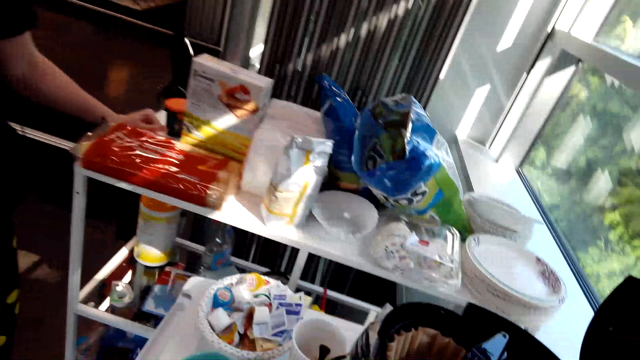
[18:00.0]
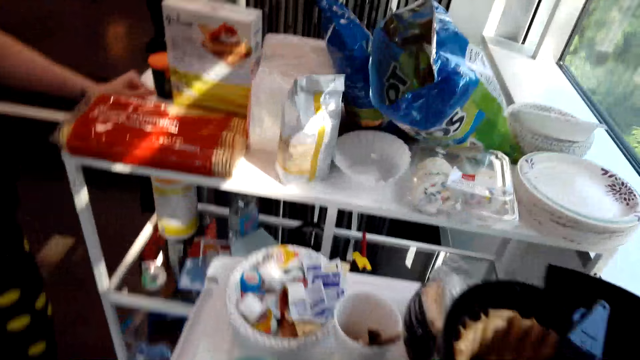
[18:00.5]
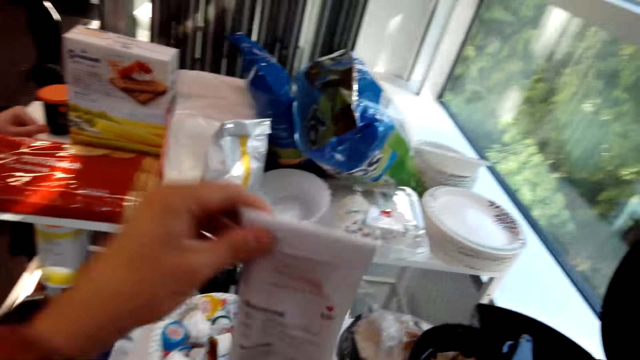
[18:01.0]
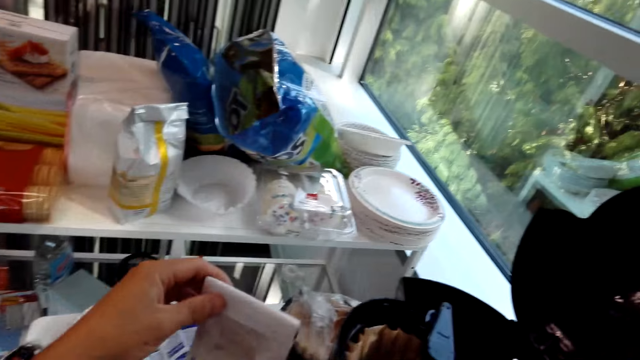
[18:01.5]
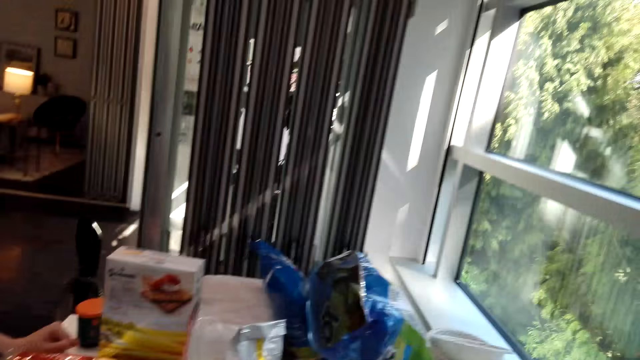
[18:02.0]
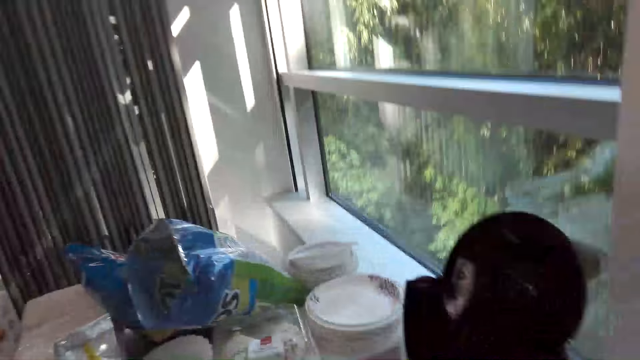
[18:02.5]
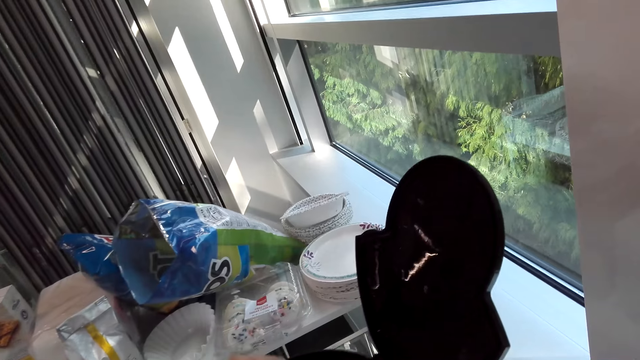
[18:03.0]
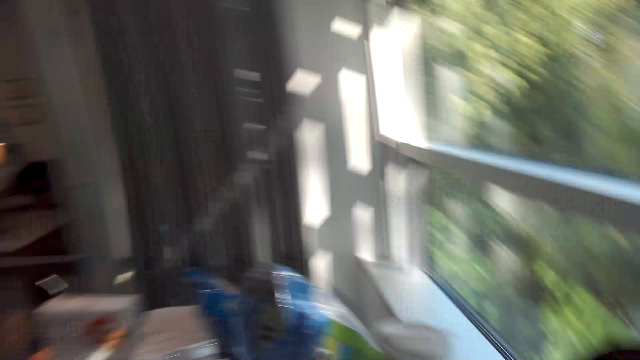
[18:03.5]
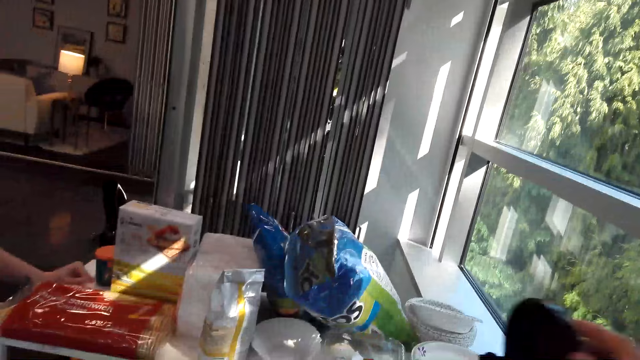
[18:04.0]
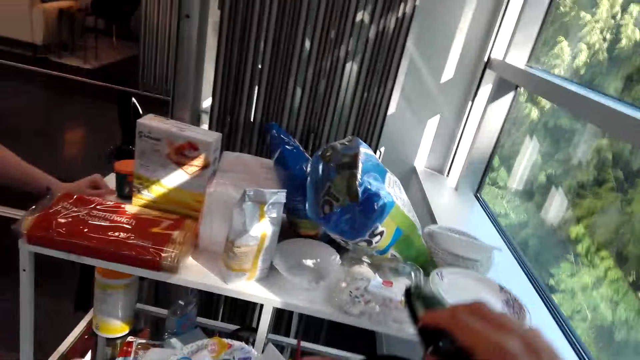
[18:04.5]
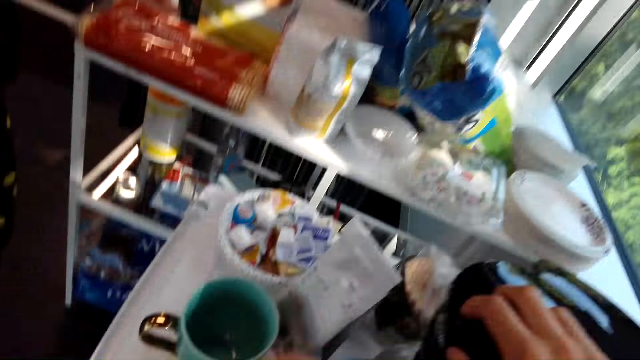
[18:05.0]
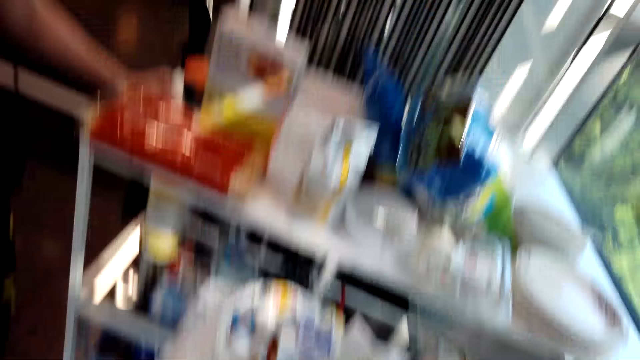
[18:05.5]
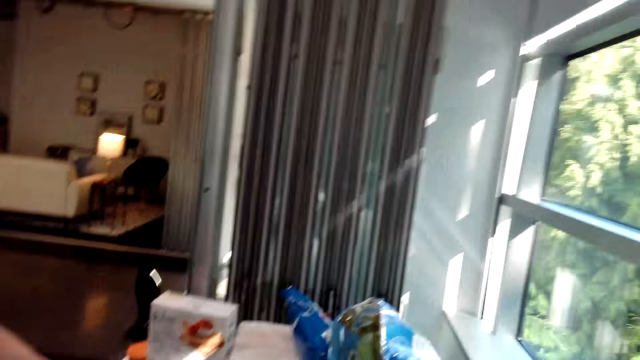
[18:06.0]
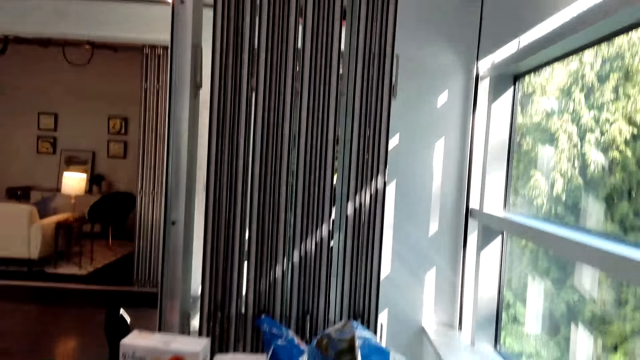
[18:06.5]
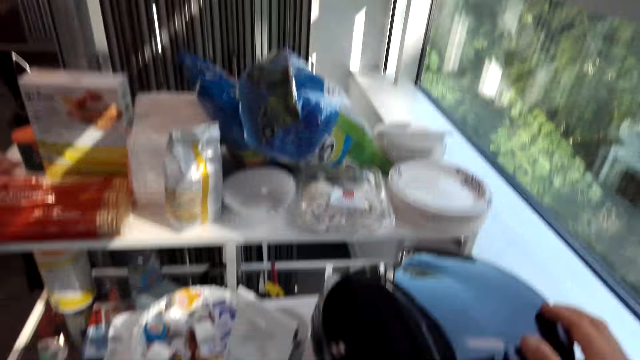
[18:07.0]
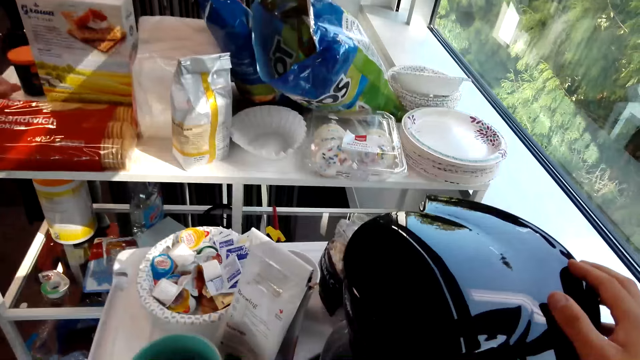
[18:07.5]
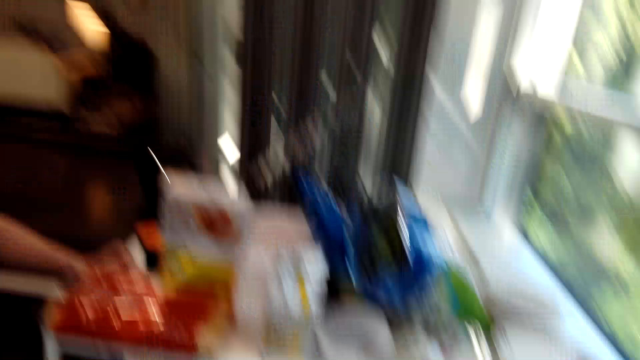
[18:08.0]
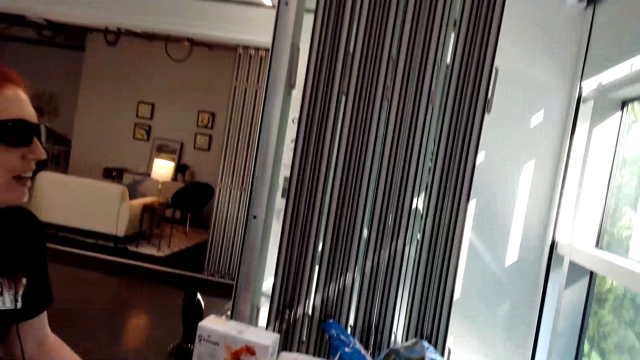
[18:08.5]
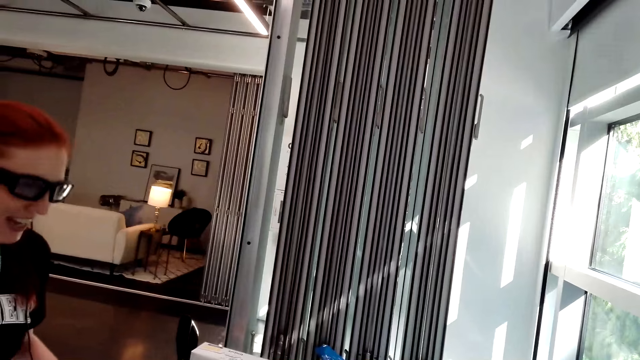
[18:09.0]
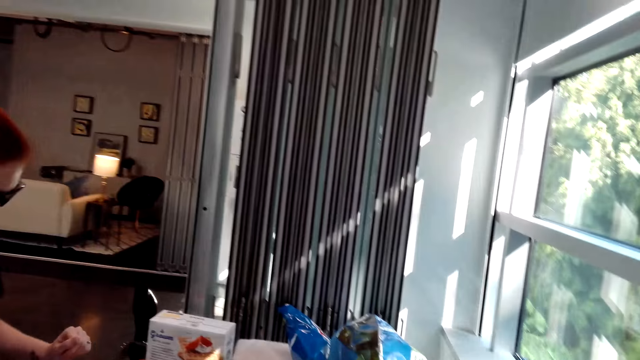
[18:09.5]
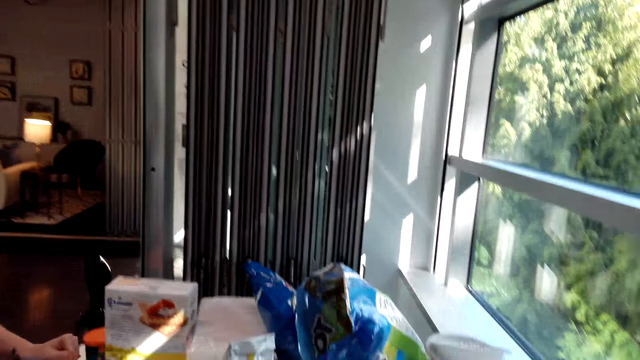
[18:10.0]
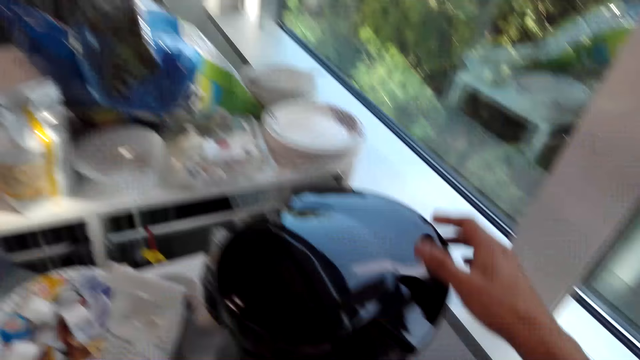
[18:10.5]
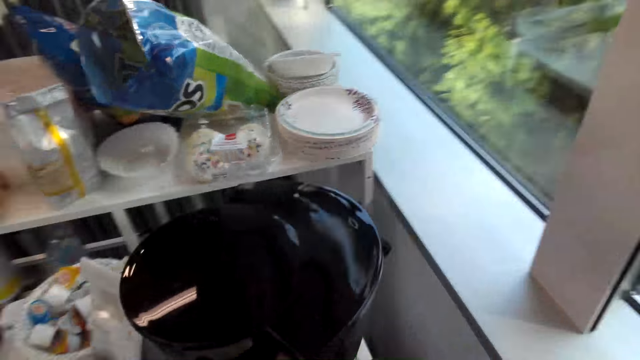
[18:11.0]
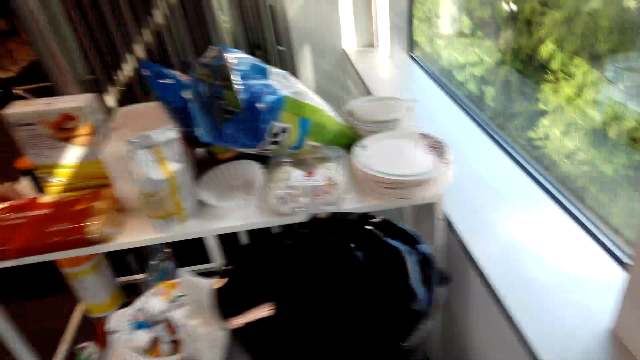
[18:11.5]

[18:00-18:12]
The camera wearer puts a bag of coffee down on the table. They close the coffee maker. They look around. They dialogue with a woman. The woman talks to the camera wearer. The camera wearer looks at the coffee maker.

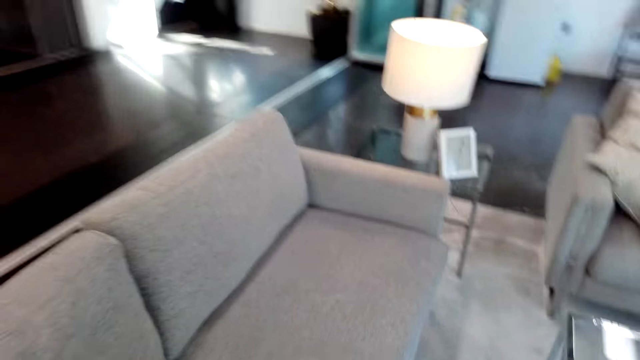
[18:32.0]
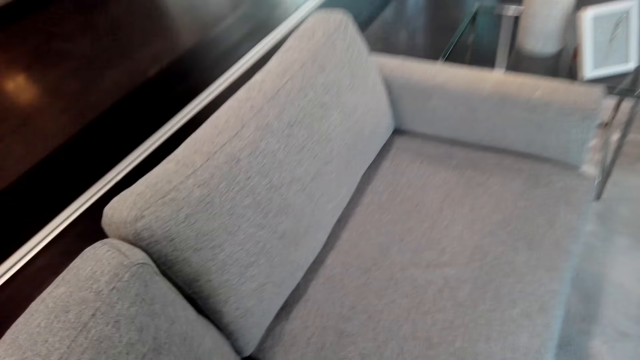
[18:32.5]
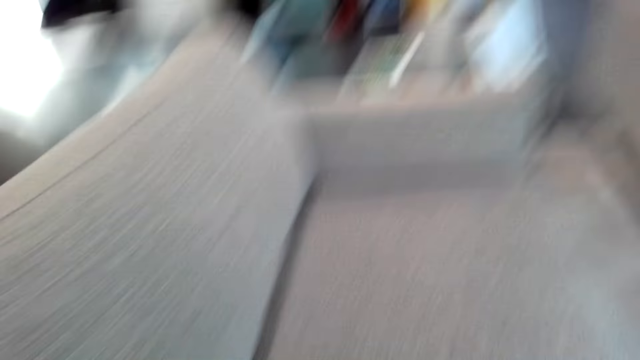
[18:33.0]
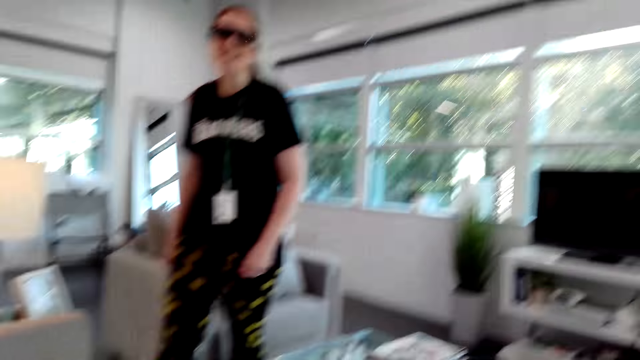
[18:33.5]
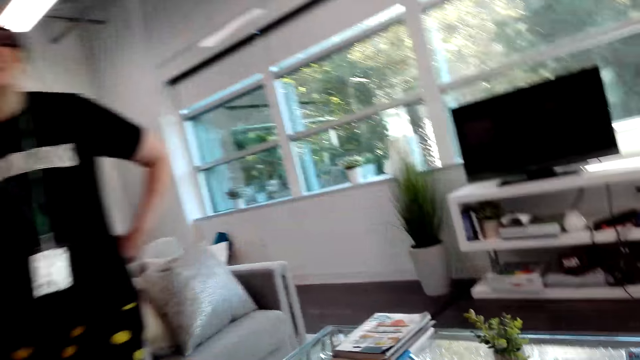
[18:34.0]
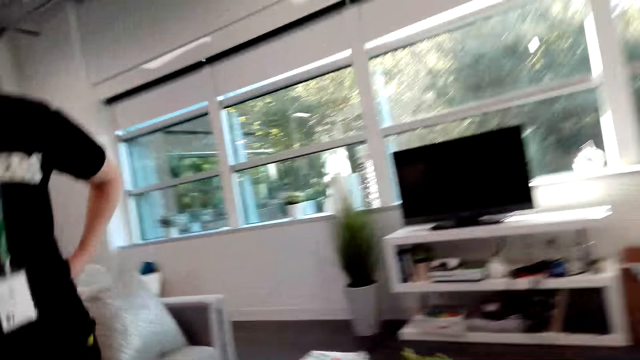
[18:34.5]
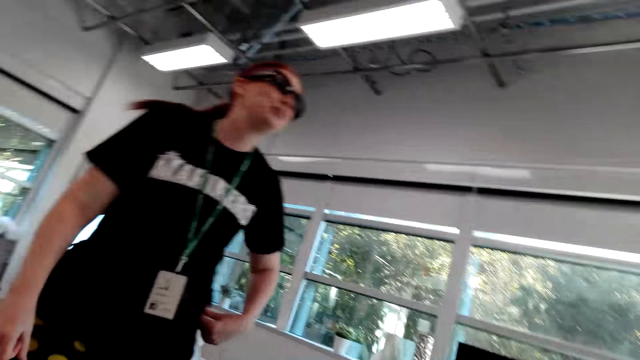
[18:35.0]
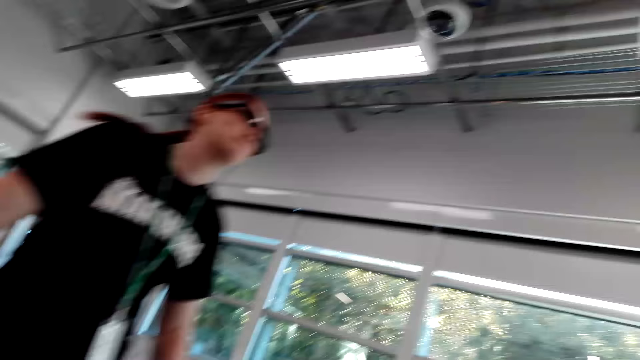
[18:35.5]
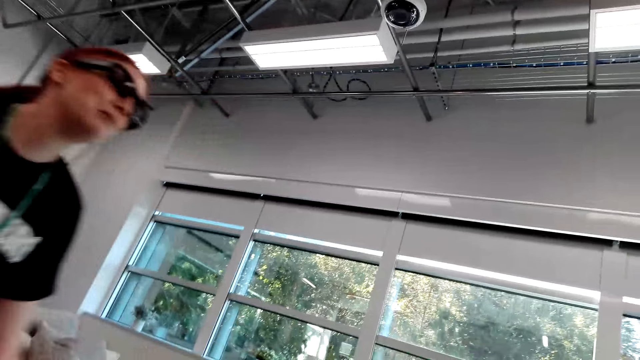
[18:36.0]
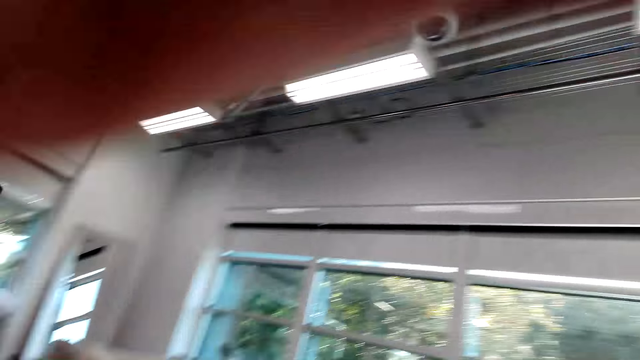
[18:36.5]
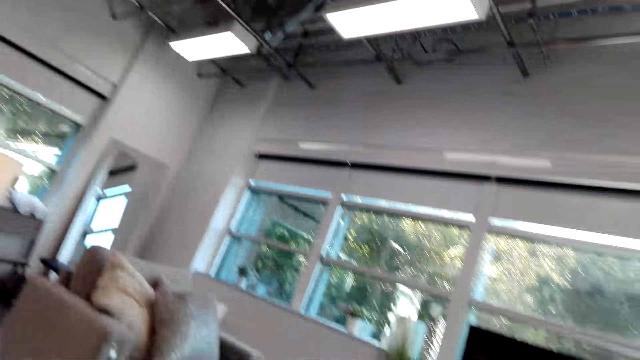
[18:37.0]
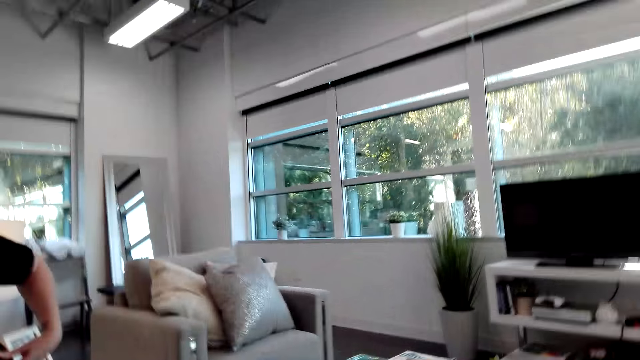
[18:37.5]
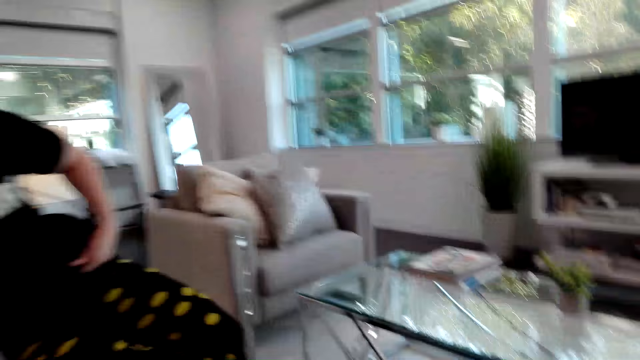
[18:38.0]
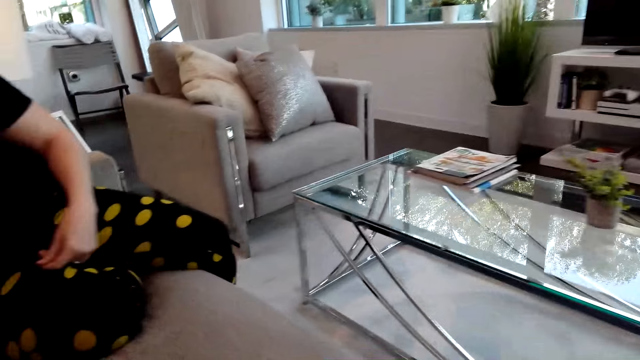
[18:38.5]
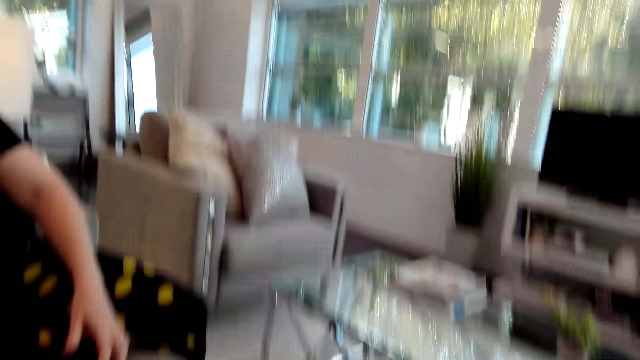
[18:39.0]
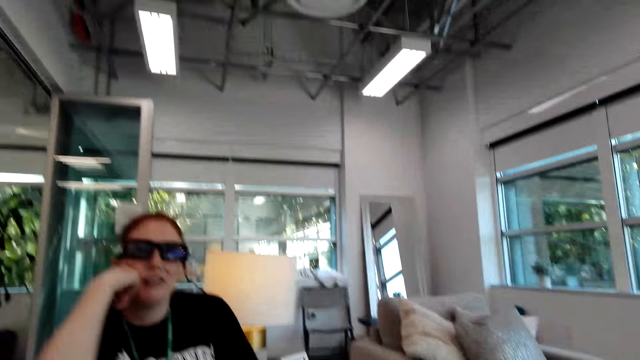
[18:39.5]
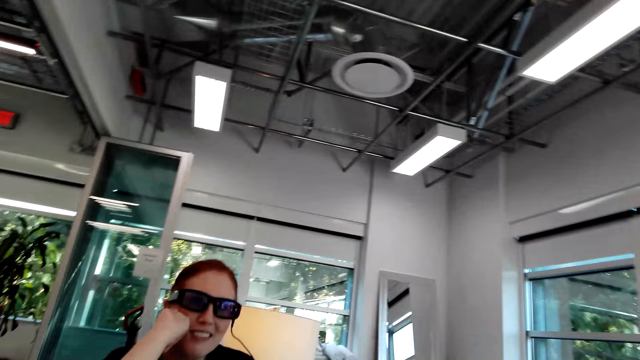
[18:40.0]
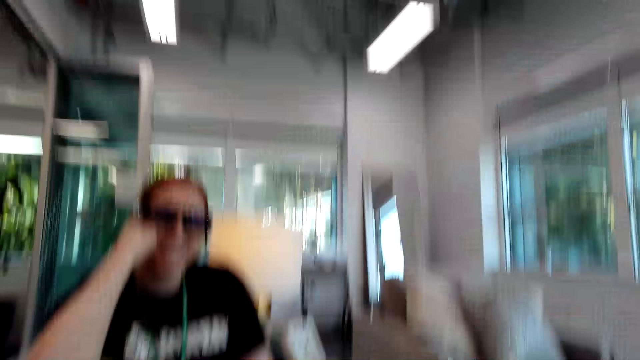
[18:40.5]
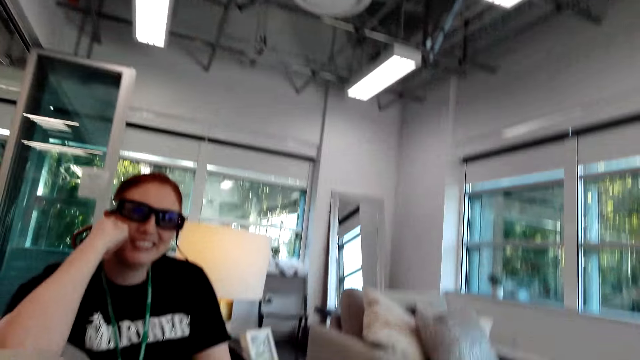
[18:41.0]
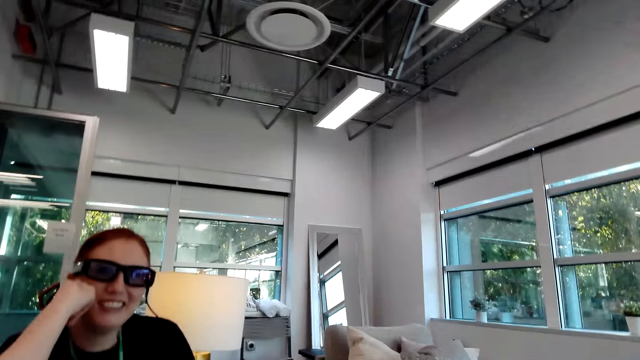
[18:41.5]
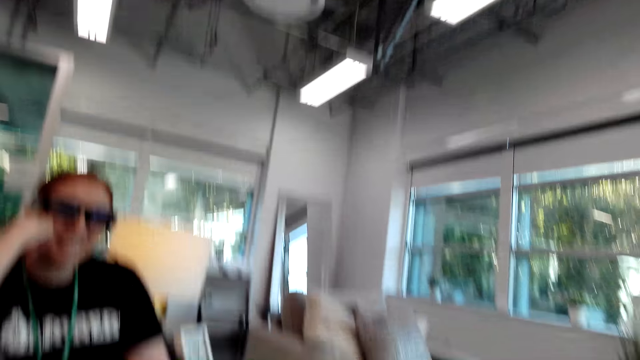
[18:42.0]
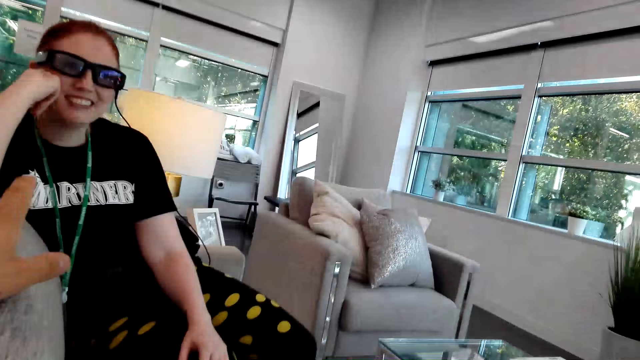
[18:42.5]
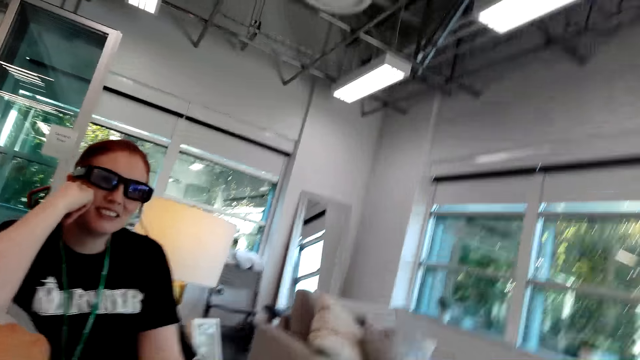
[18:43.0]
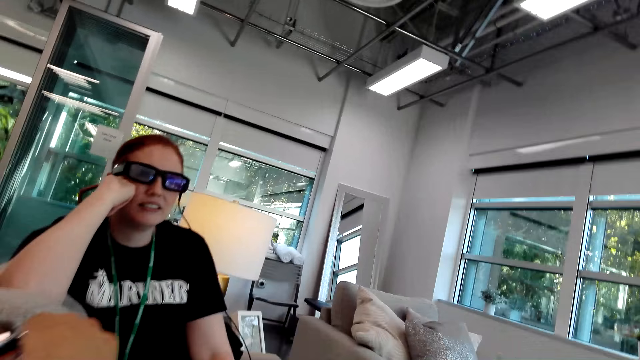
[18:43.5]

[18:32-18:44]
The camera wearer sits on the sofa and dialogues with a woman. The woman sits on the sofa beside the camera wearer. The camera wearer dialogues with the woman. The woman talks to the camera wearer.
